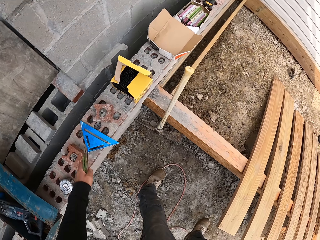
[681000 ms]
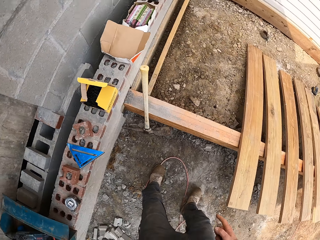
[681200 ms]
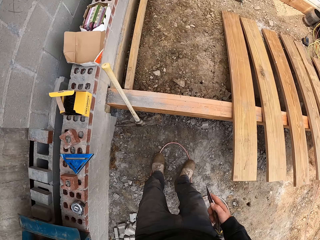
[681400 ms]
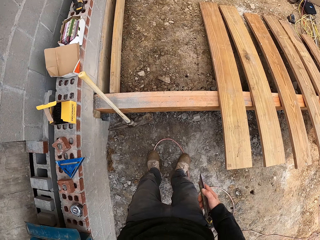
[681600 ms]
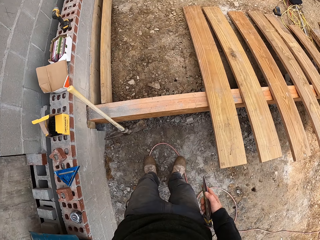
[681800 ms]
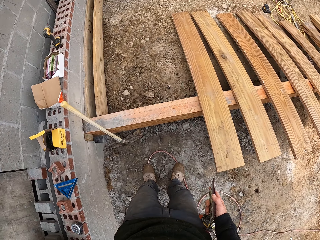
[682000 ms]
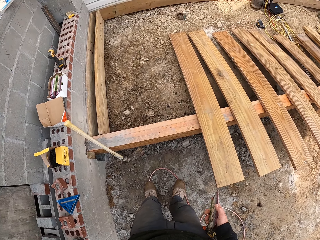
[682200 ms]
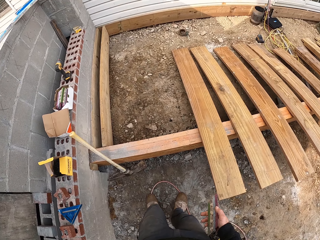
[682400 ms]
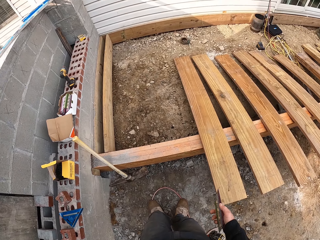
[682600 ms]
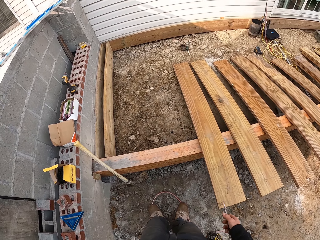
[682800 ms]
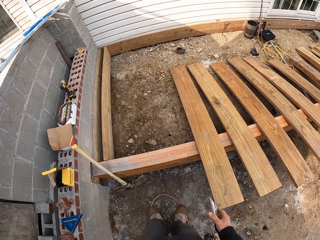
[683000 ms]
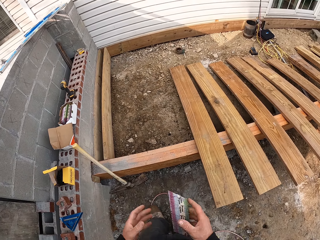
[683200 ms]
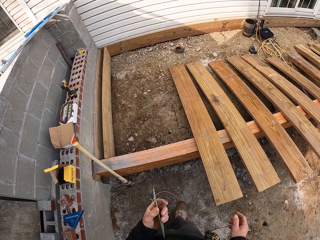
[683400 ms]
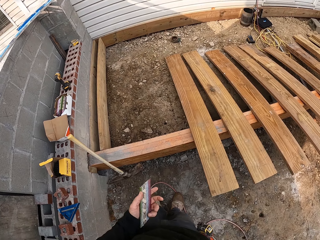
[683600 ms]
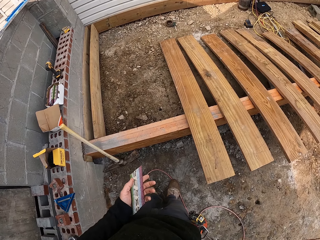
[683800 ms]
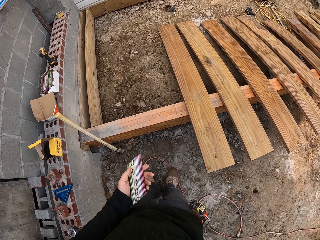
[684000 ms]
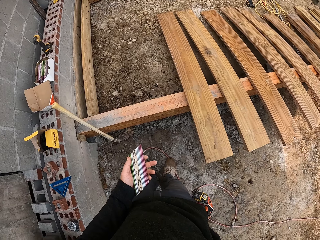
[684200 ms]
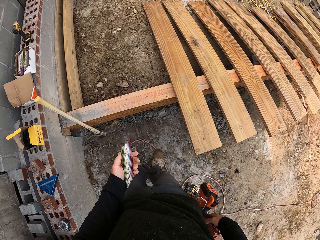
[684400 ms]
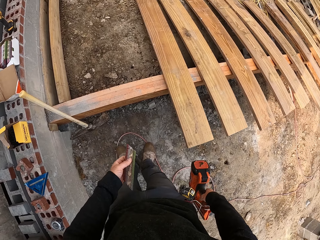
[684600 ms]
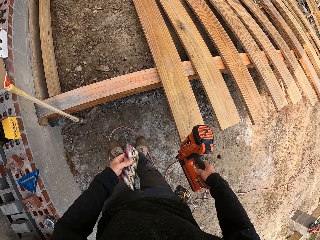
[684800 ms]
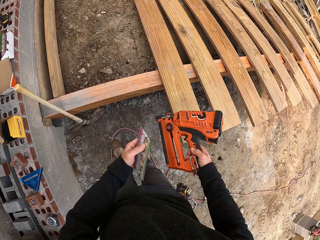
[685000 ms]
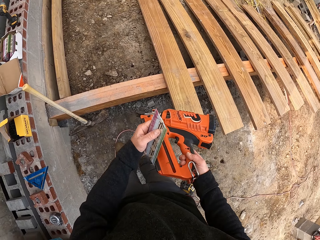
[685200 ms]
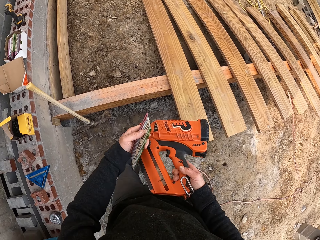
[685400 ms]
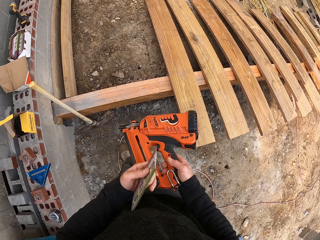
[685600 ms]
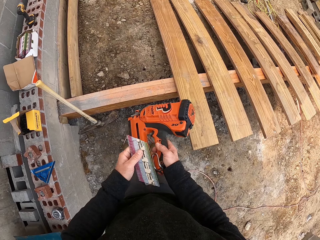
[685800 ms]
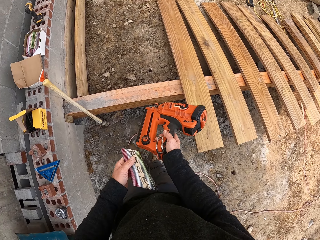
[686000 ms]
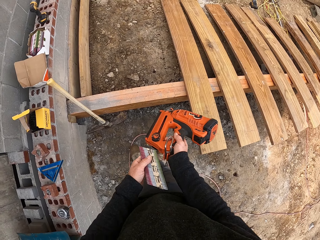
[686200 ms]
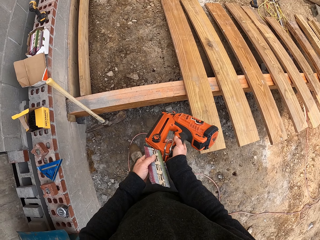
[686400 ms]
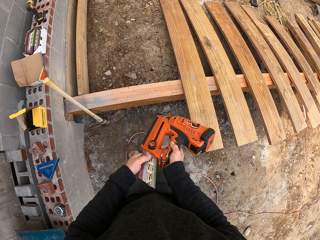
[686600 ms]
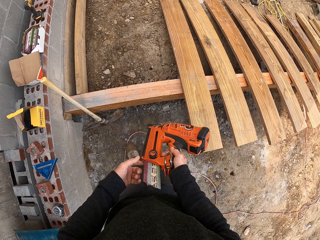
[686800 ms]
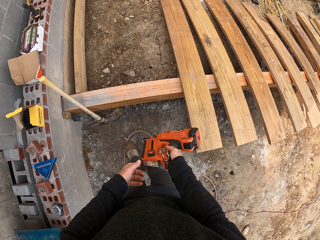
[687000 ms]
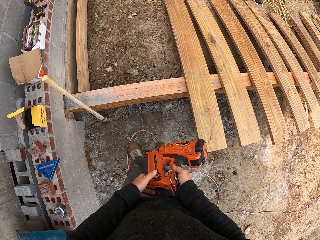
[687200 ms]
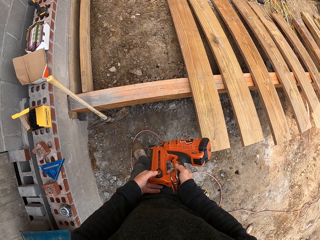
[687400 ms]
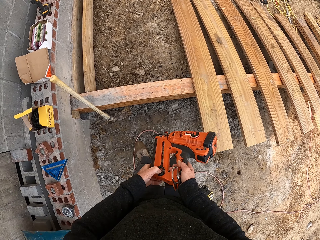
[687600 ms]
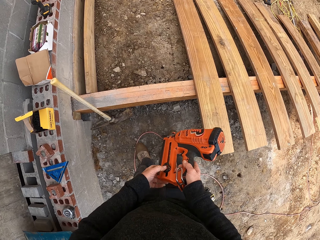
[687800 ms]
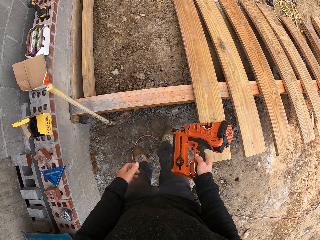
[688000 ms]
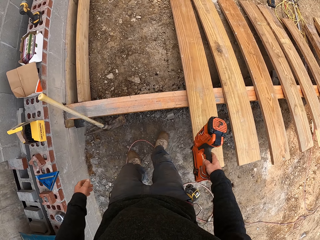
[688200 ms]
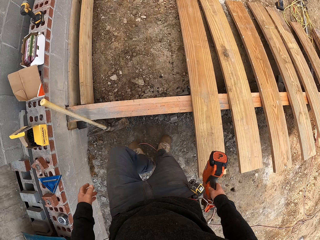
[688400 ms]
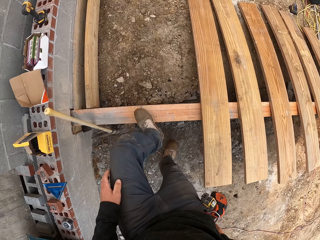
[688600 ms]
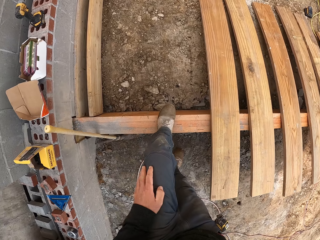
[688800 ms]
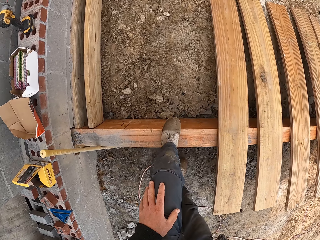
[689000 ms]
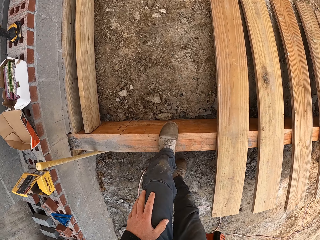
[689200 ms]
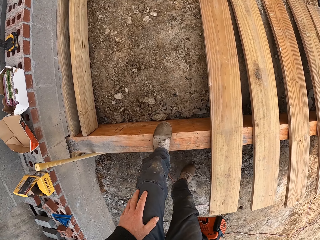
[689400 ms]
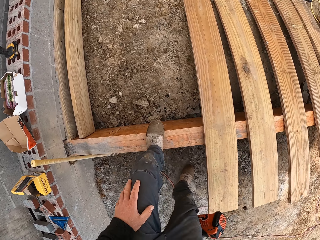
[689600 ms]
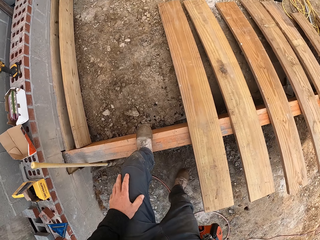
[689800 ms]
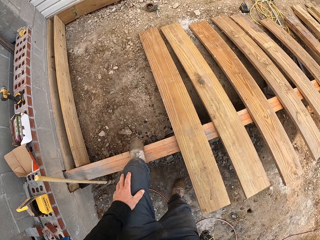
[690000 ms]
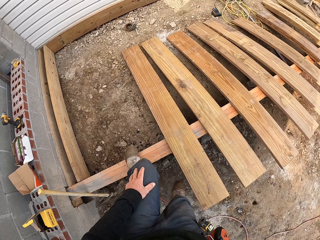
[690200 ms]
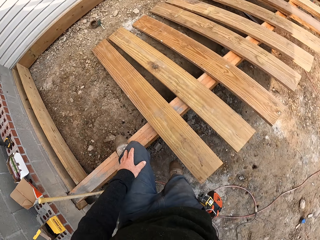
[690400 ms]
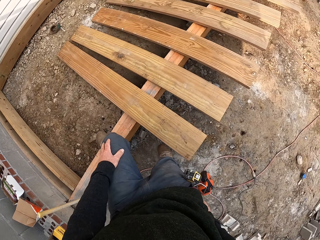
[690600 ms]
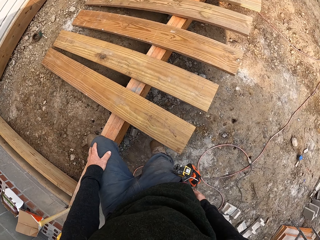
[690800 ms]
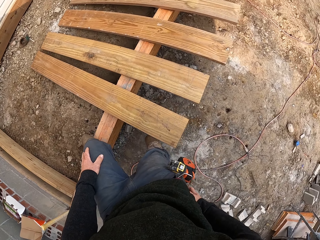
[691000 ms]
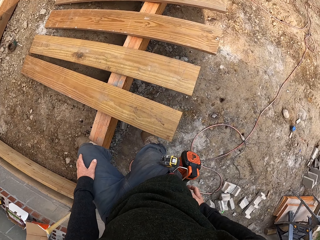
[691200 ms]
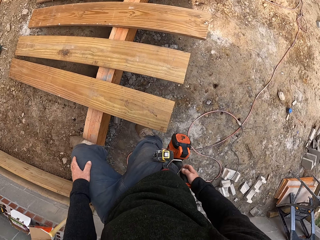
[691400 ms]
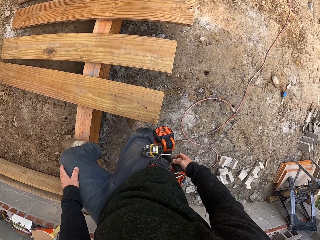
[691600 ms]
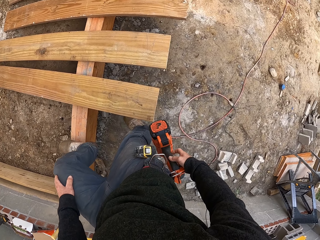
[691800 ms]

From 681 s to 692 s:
The camera wearer puts down the speed square. They hold the circular saw. They look around. They put the nail magazine into the nail gun machine. They fix the circular saw. They look around.

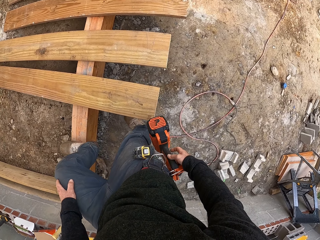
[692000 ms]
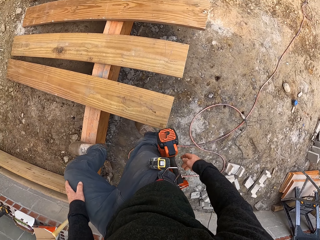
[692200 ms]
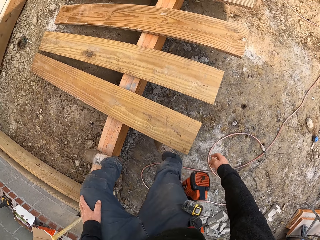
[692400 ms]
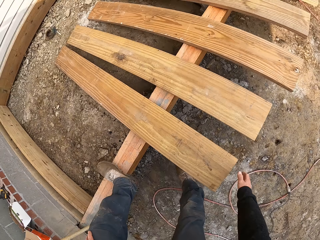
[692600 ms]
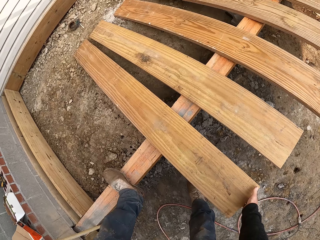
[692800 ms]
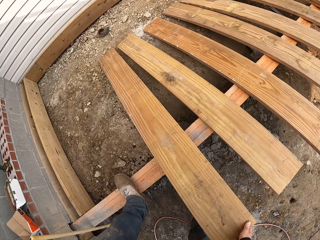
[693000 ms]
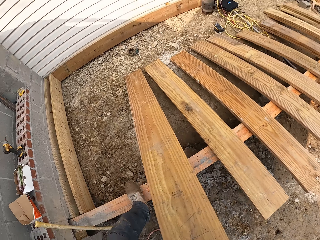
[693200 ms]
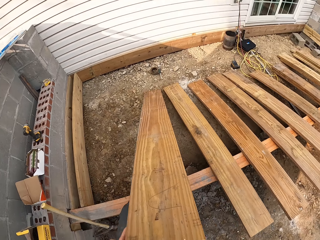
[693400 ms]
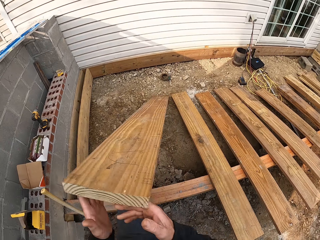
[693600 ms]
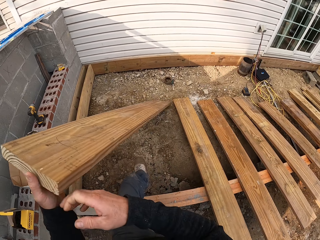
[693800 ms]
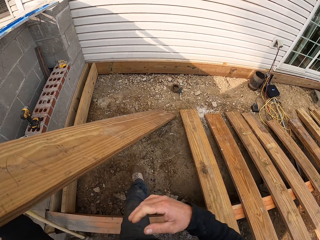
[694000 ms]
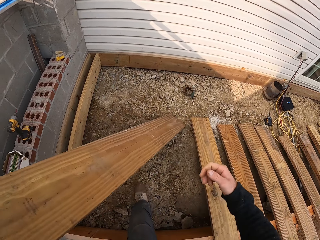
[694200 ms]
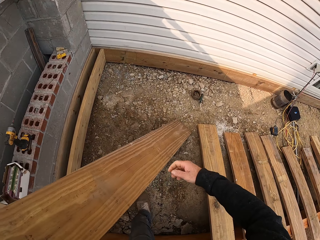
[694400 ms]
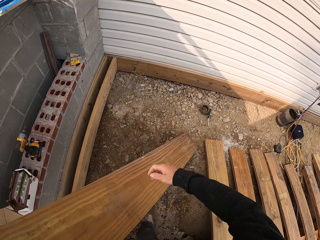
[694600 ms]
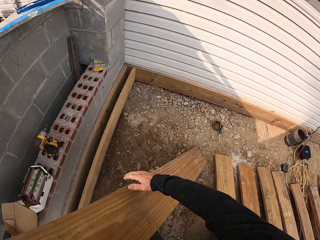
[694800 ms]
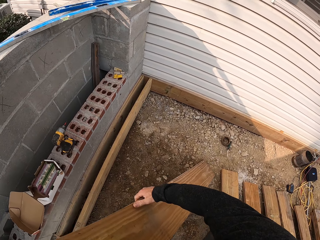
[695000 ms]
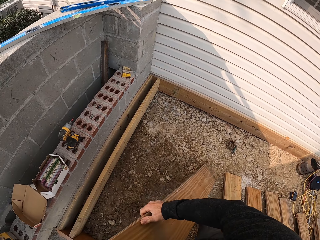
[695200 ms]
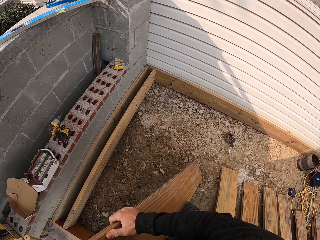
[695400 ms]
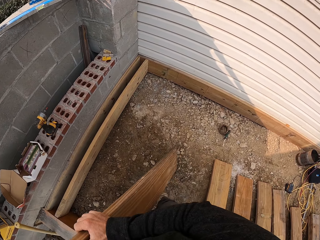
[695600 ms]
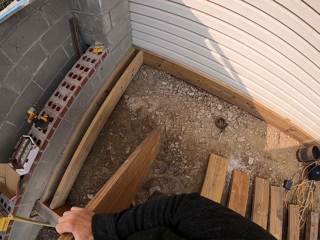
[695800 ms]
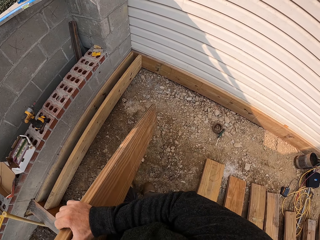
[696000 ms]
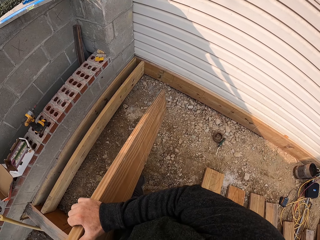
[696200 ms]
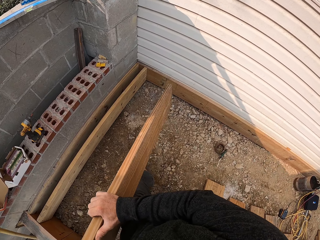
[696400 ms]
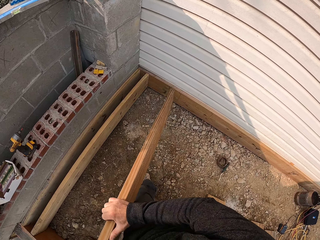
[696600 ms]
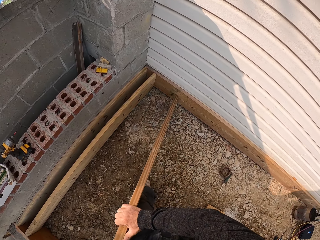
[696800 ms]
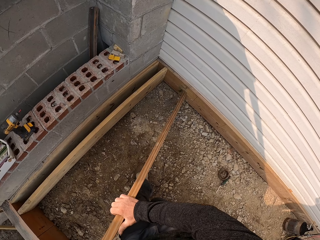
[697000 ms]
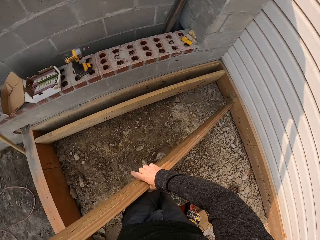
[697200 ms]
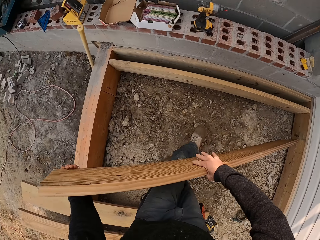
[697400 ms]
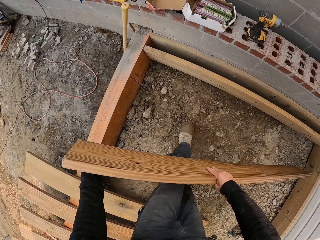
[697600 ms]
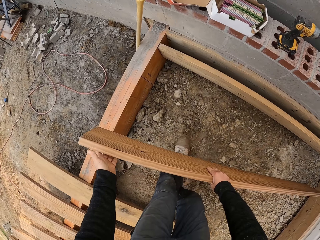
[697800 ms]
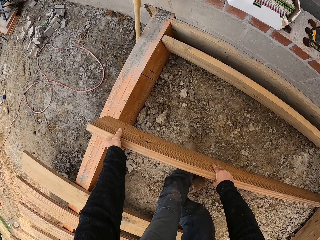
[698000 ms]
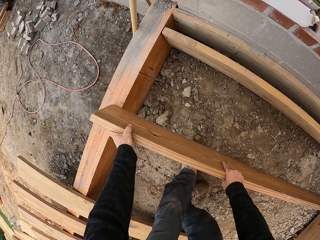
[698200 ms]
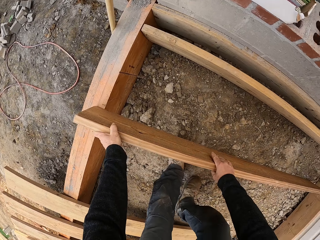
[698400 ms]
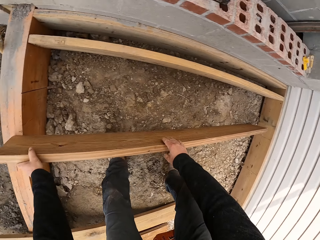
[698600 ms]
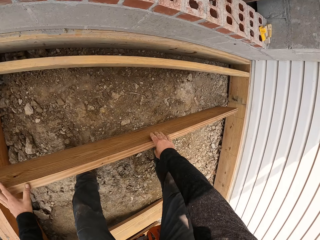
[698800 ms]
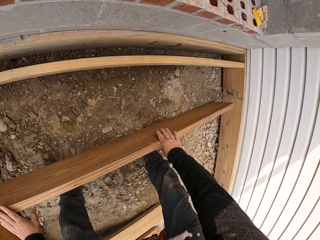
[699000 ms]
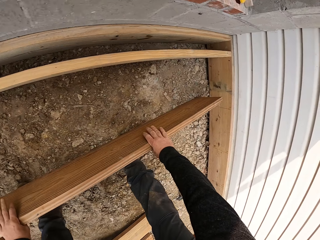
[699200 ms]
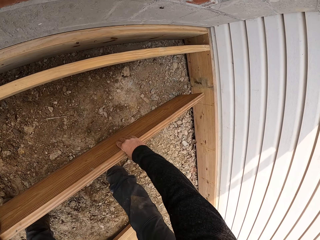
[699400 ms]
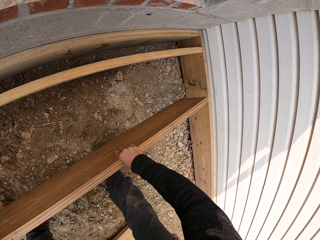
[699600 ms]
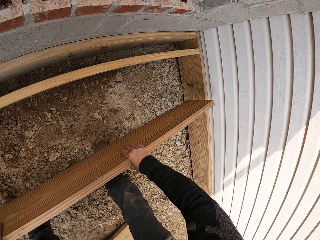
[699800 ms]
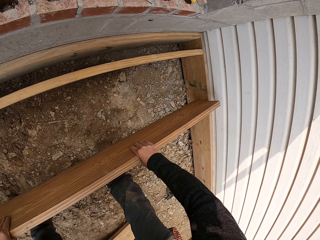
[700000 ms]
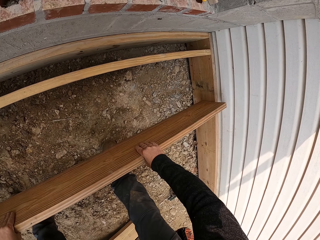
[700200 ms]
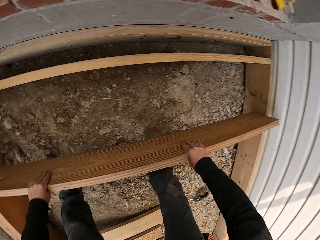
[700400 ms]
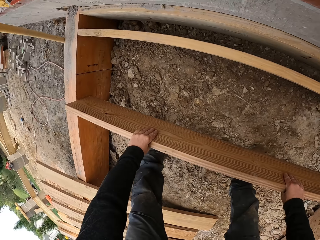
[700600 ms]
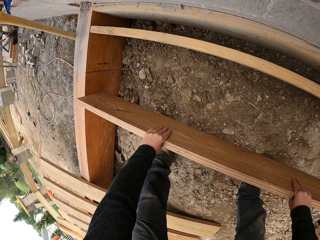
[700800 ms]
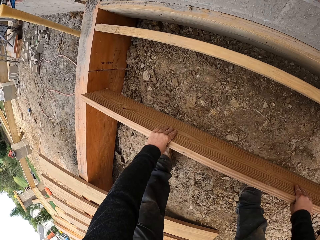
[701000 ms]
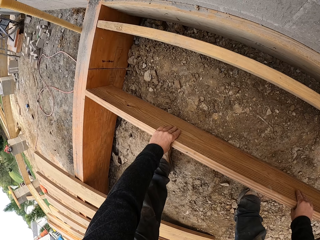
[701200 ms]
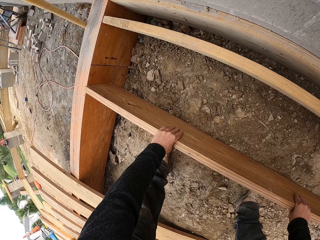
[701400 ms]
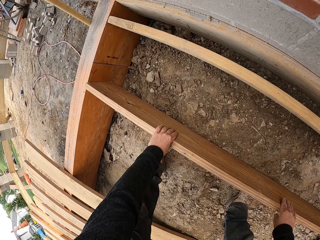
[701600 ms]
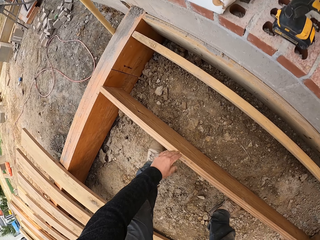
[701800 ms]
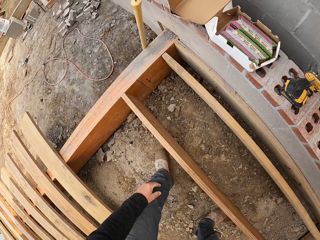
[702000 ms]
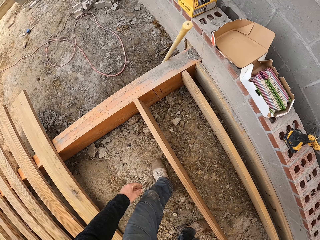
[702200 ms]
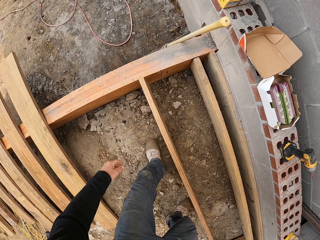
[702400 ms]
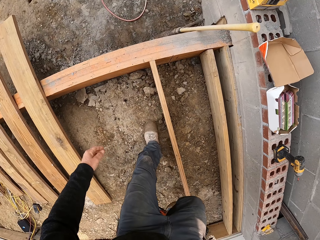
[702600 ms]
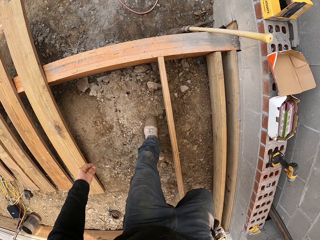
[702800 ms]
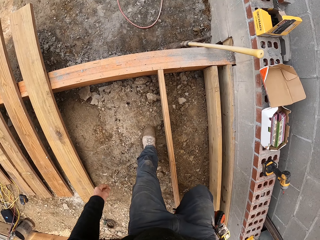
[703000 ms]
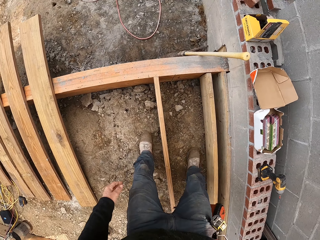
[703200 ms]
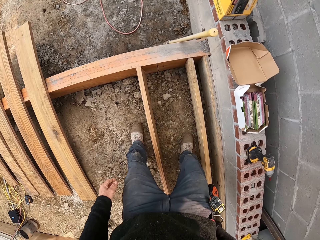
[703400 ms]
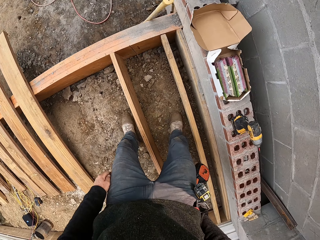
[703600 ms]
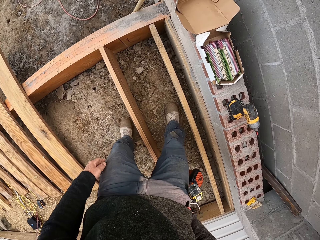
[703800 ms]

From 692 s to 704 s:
The camera wearer pulls the wood. They fix the wood.
